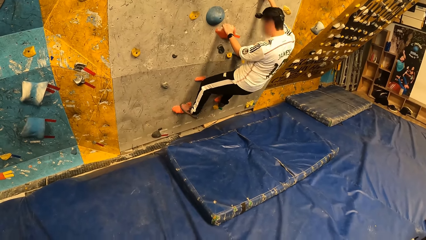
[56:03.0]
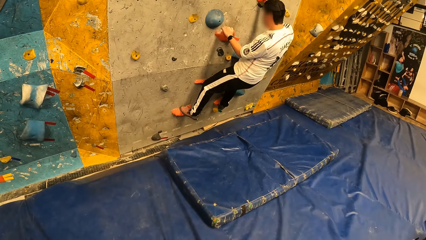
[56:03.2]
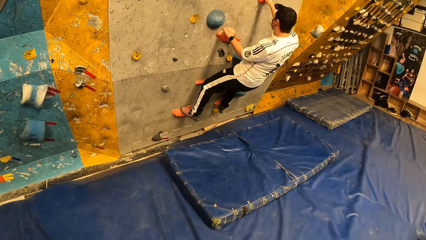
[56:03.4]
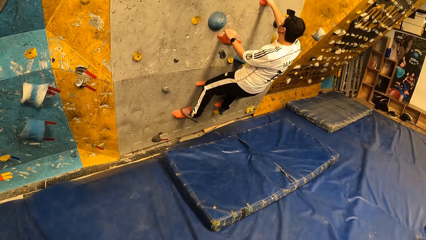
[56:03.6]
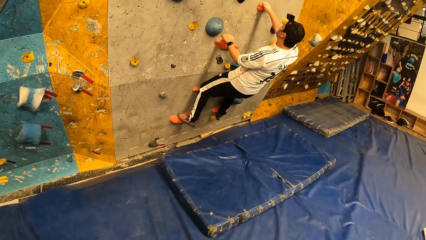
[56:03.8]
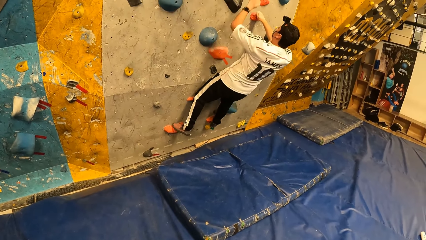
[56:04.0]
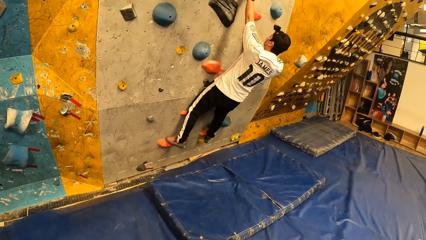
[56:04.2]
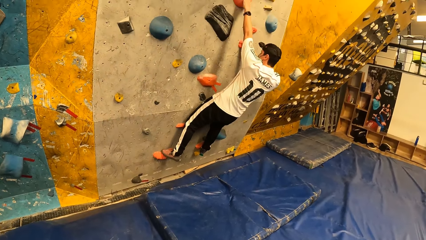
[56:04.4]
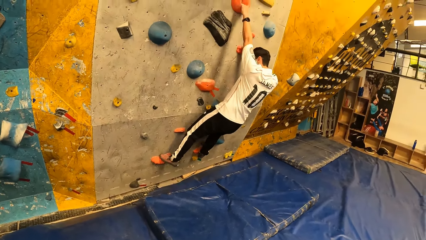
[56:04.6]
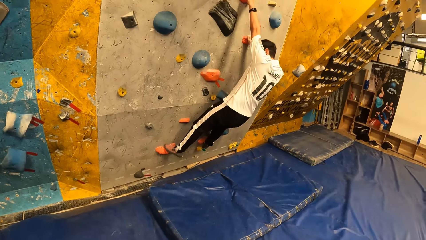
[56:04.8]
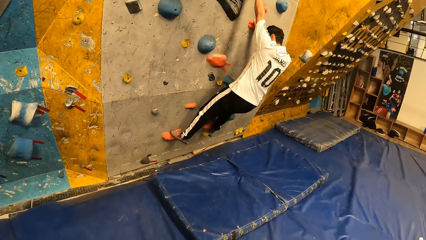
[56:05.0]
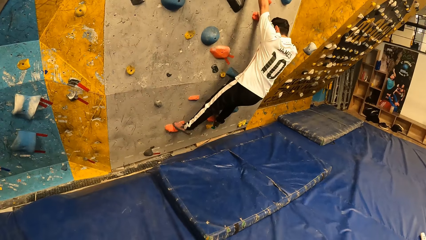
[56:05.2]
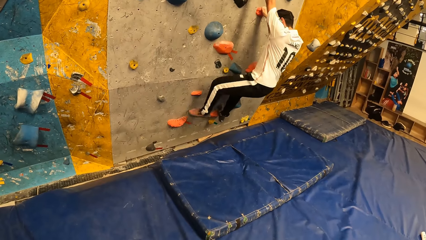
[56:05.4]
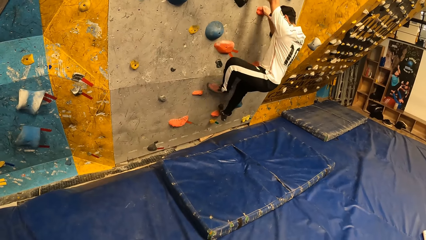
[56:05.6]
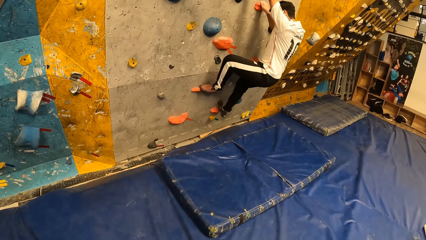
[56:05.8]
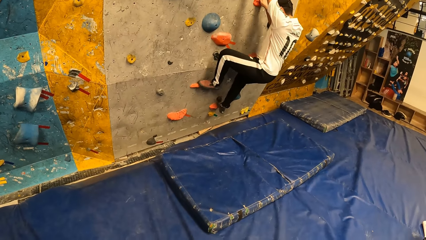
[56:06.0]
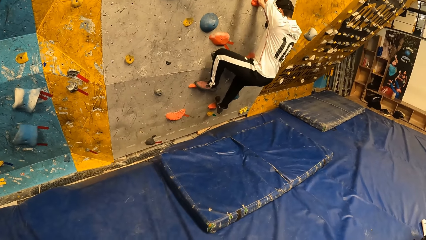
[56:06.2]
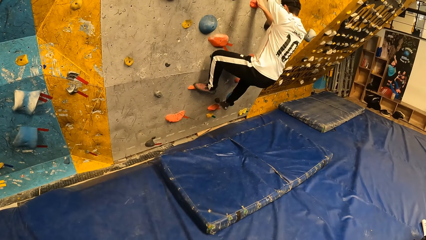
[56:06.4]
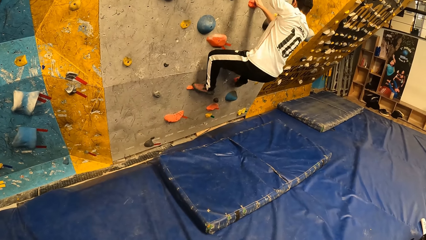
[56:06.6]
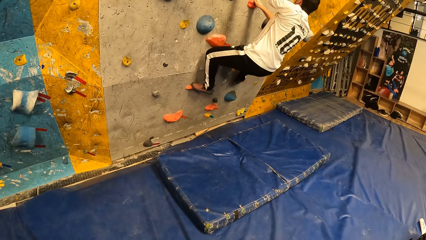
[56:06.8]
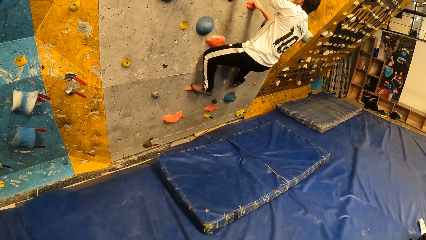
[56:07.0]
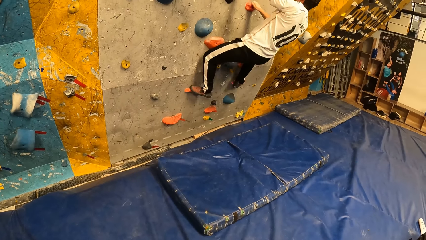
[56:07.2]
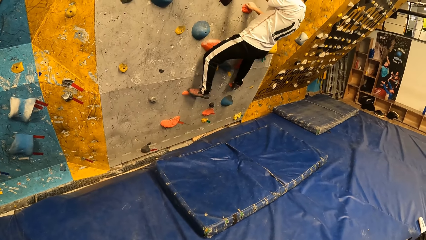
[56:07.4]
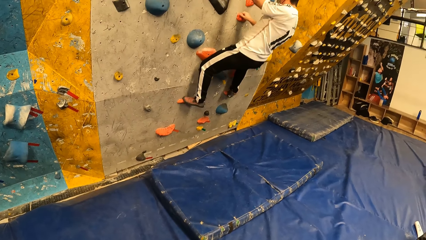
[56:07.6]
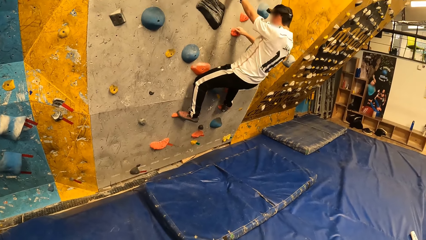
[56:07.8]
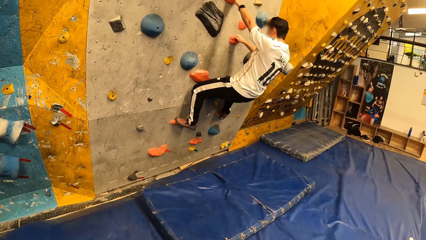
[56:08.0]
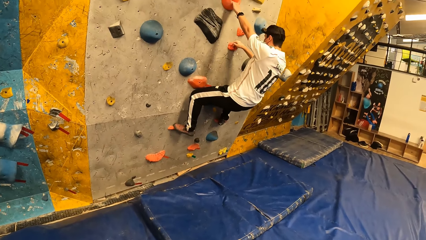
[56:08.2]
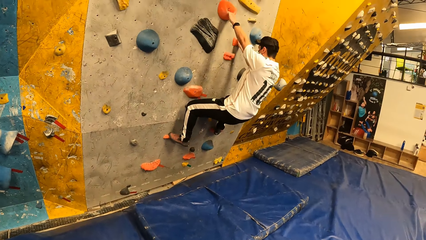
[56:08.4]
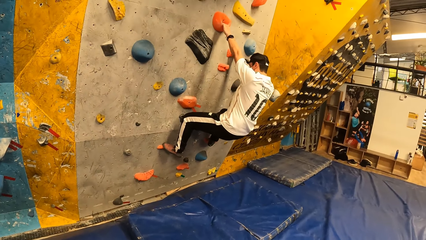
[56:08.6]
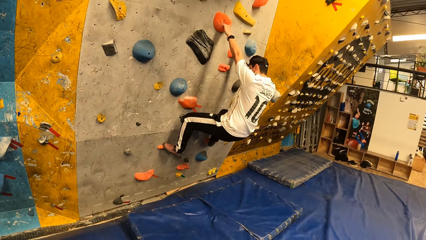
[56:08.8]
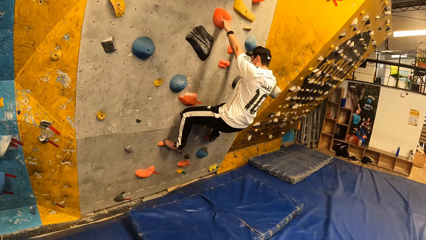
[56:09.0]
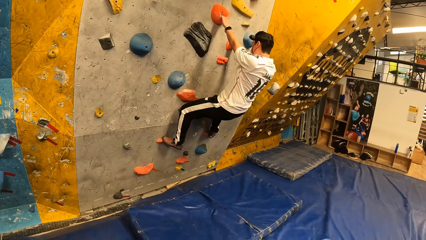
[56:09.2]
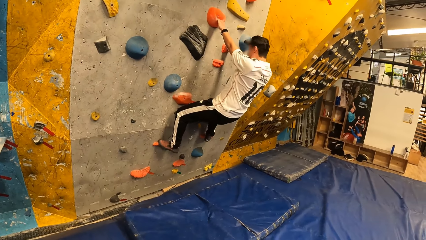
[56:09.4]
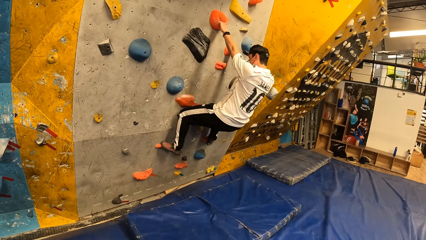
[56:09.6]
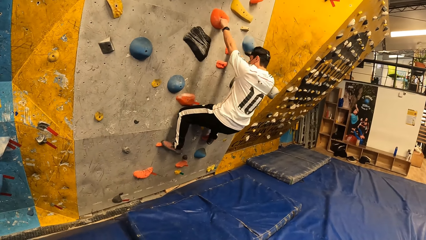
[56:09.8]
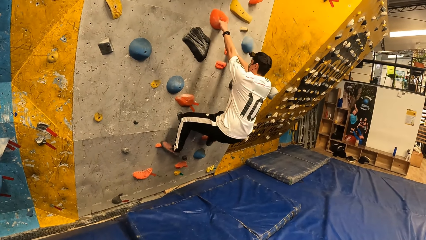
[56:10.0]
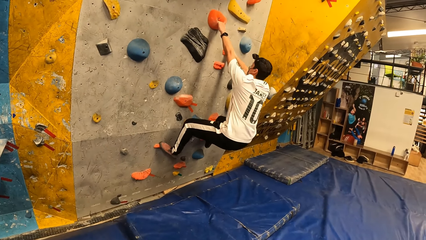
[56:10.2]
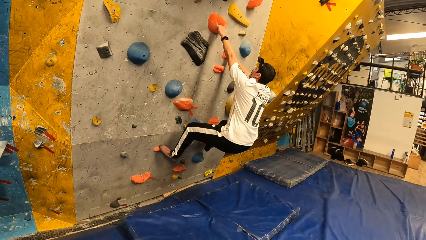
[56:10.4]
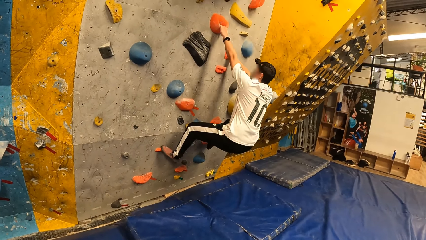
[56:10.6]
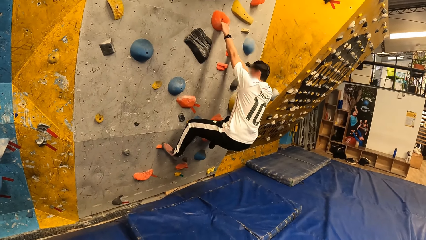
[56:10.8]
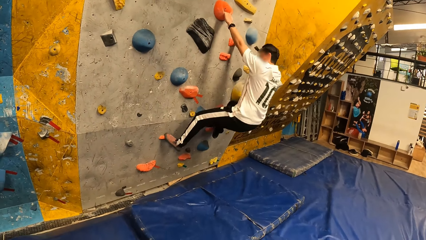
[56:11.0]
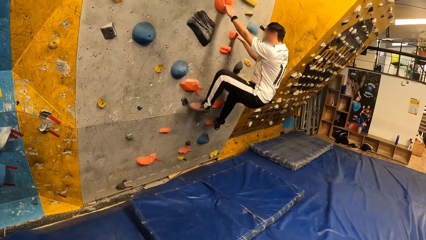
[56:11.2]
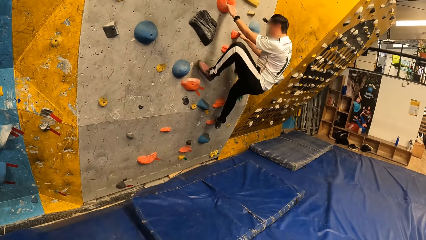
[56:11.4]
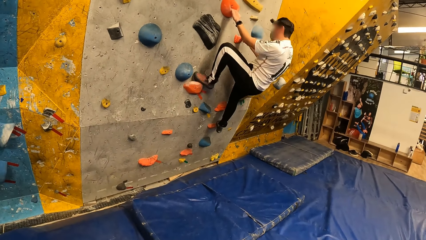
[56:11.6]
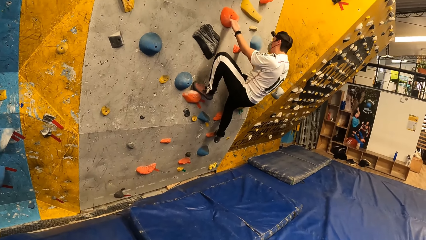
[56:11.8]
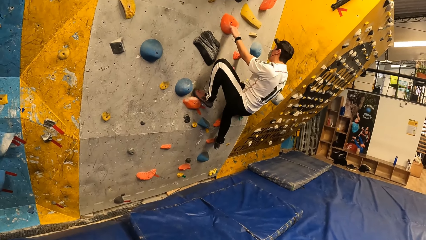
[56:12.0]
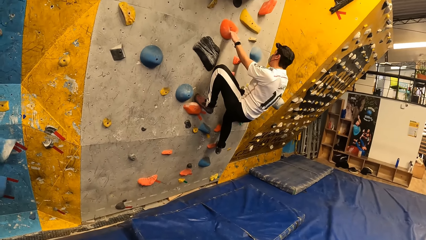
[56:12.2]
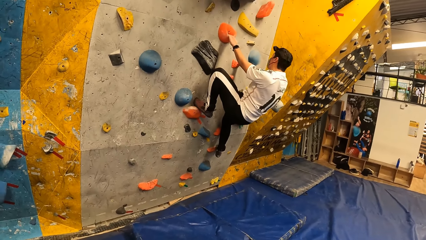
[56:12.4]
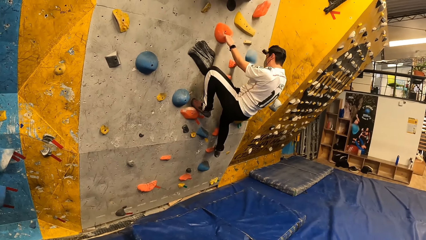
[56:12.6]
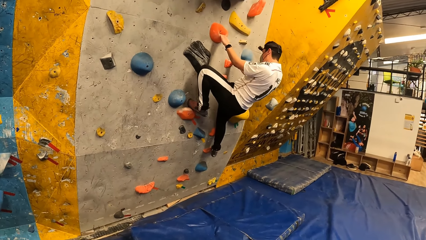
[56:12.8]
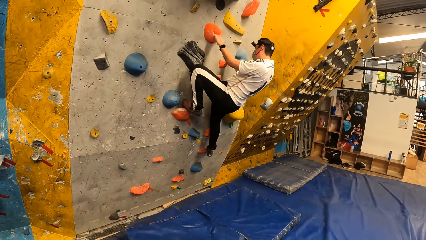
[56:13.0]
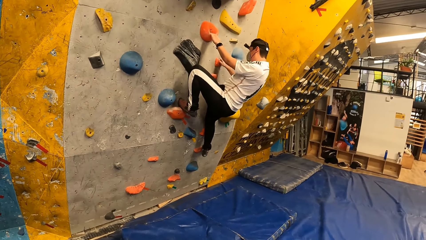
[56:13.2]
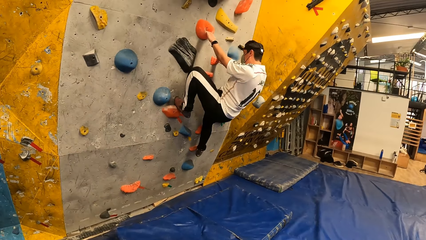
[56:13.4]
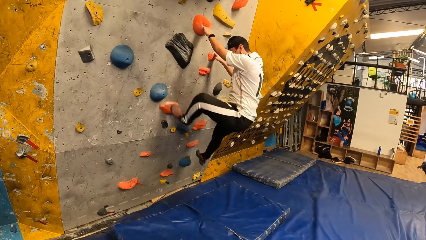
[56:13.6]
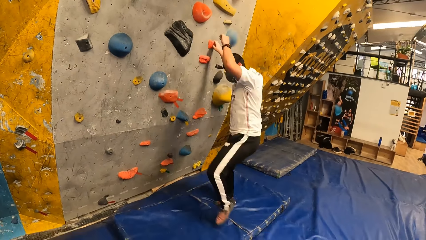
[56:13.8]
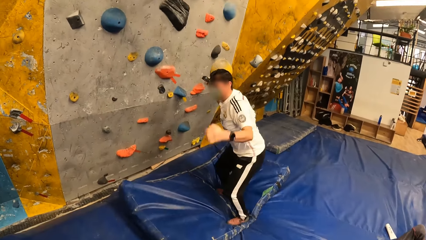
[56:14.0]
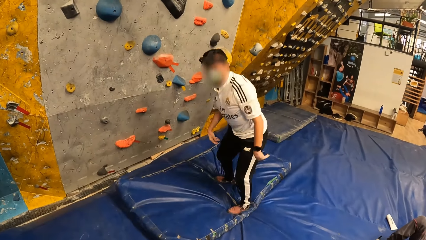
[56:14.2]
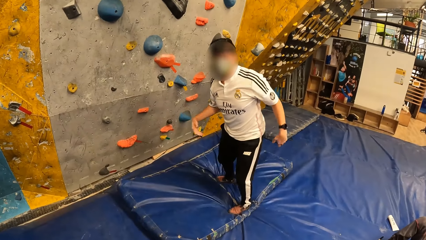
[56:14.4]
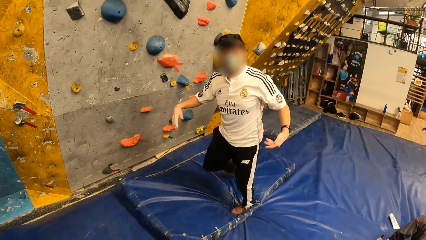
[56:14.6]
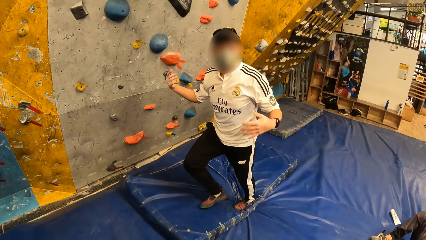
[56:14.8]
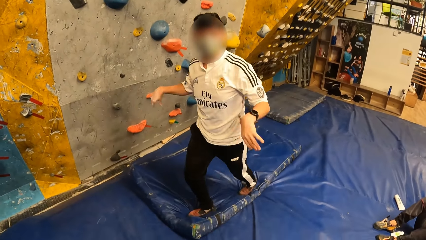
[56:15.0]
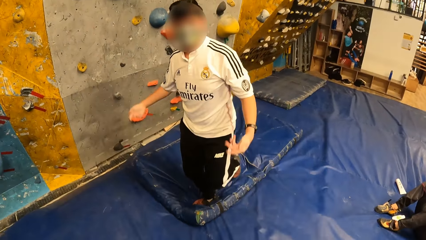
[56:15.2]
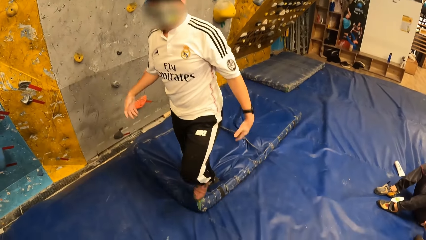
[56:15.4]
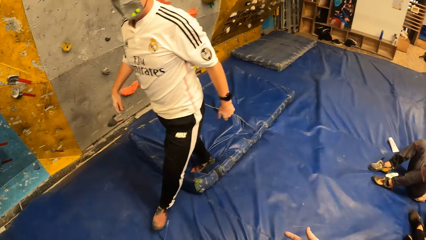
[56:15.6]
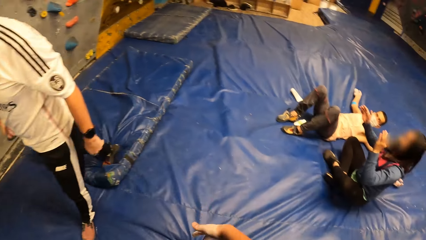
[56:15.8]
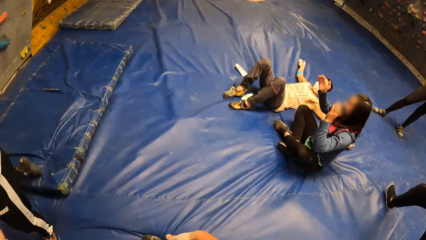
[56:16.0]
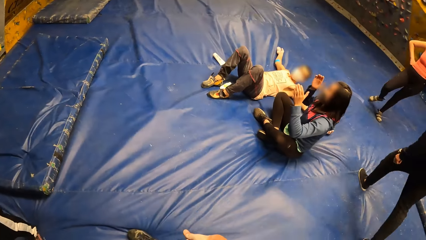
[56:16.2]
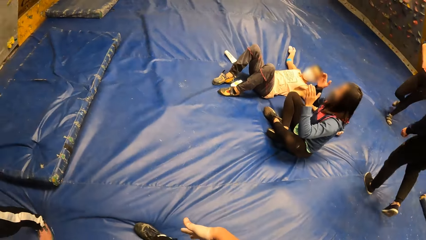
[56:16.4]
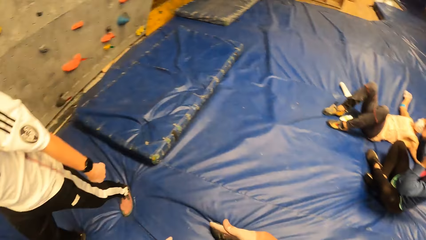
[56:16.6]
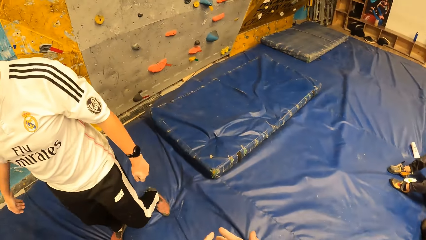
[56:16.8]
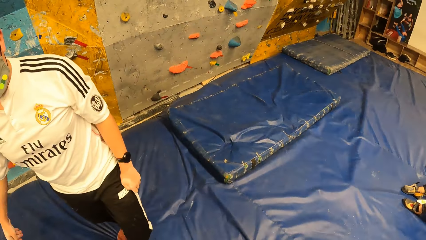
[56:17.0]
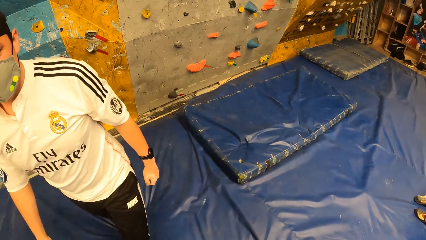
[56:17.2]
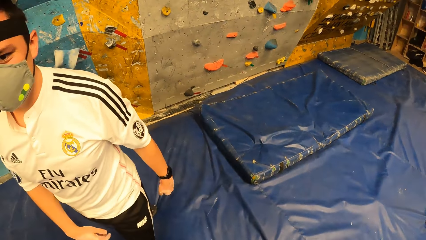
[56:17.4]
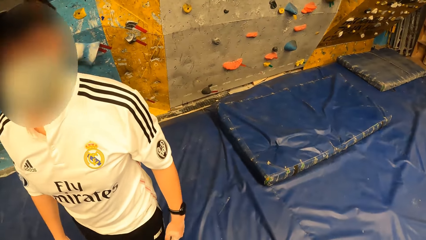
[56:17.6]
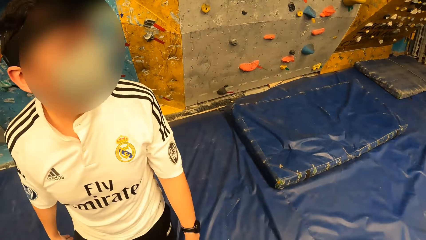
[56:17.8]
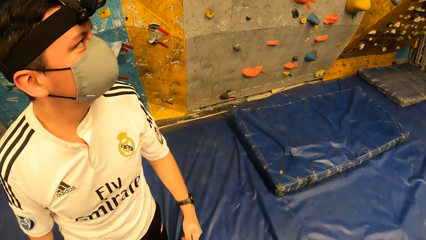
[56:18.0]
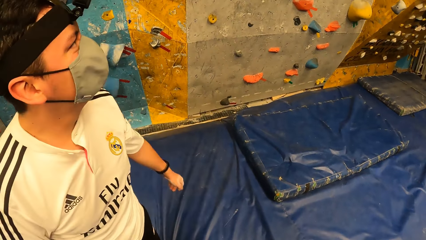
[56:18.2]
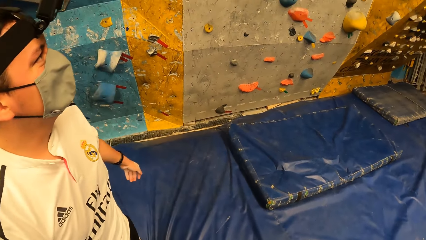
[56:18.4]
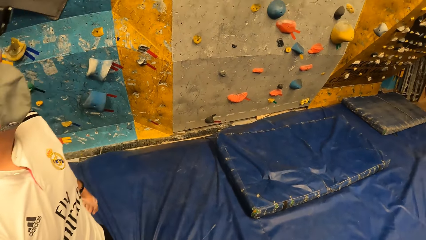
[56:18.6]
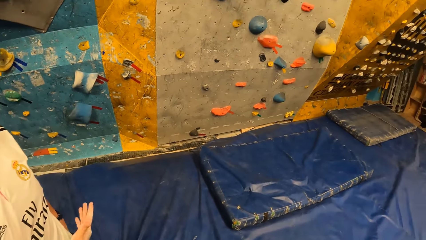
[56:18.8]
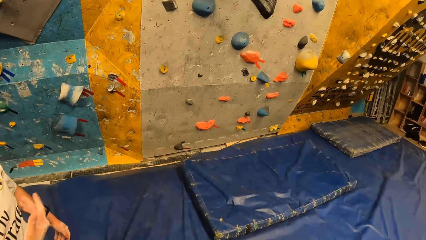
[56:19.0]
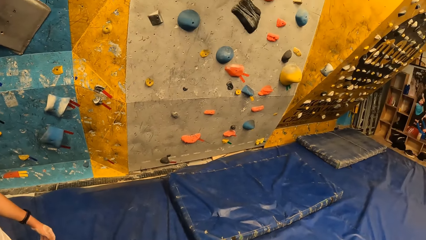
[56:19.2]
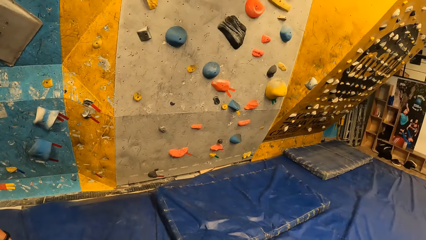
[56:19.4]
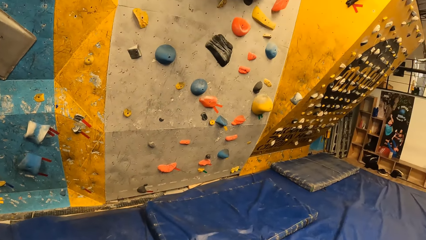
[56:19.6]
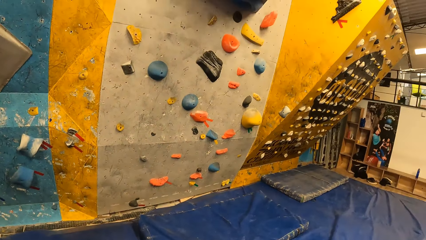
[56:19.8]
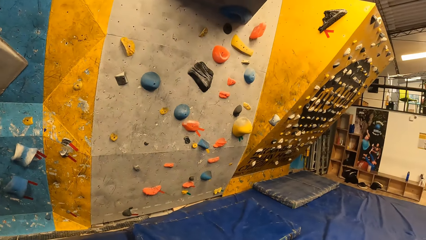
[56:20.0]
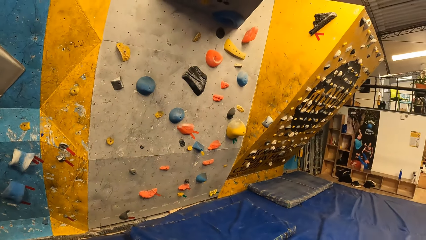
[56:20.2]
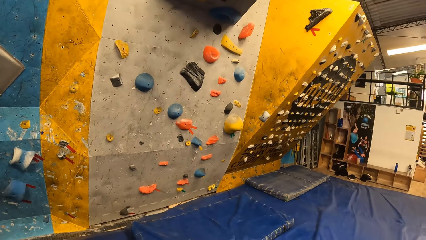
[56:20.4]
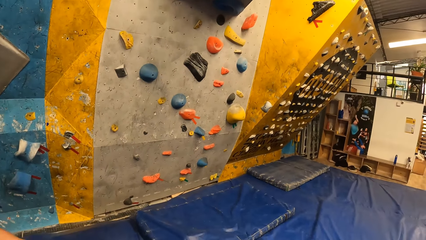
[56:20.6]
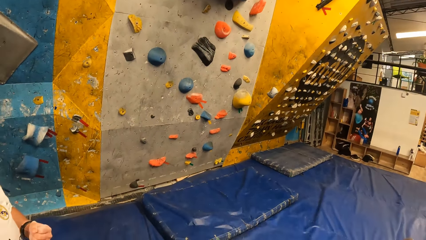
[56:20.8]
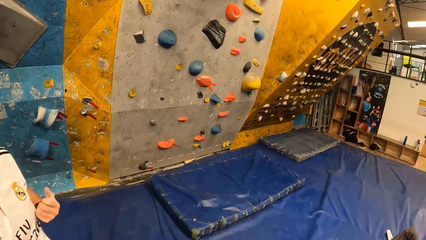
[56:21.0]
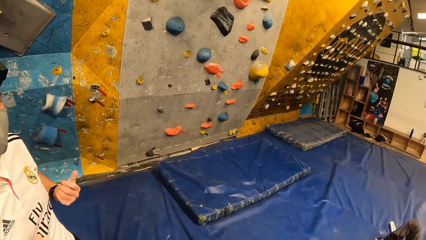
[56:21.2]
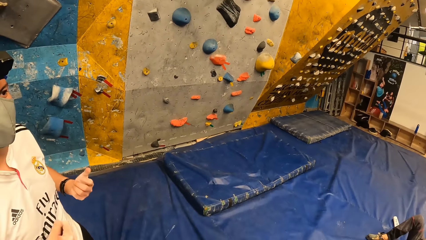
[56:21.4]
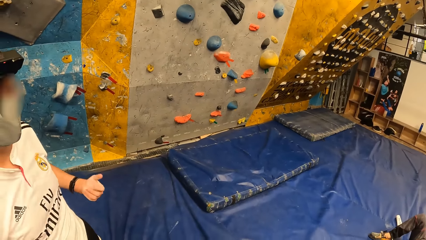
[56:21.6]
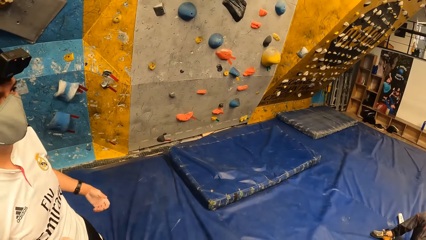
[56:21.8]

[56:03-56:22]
The camera wearer holds the wall grip. She steps on the wall grip. She steps on the wall grip again. A man jumps down the bouldering wall. The camera wearer jumps from the wall. The man wiggles both hands. The camera wearer shakes her hands. She looks at the man. She looks at the colleagues. She looks at the man. She looks at the wall.
